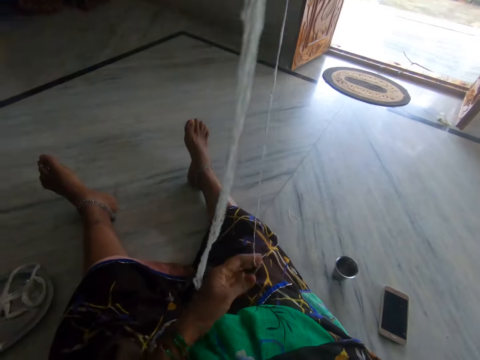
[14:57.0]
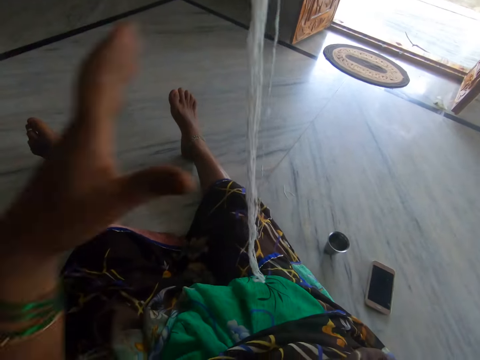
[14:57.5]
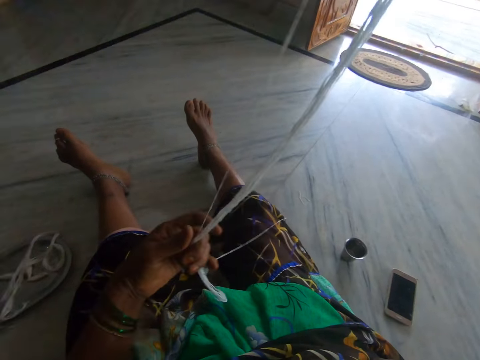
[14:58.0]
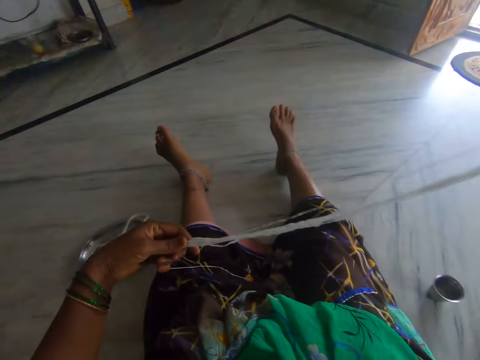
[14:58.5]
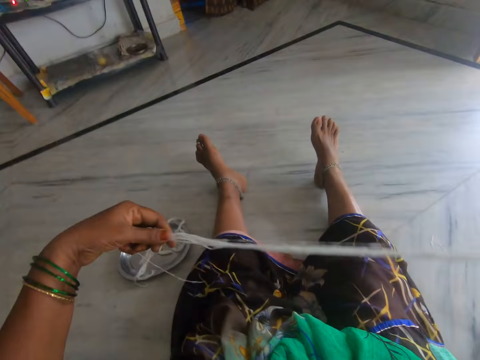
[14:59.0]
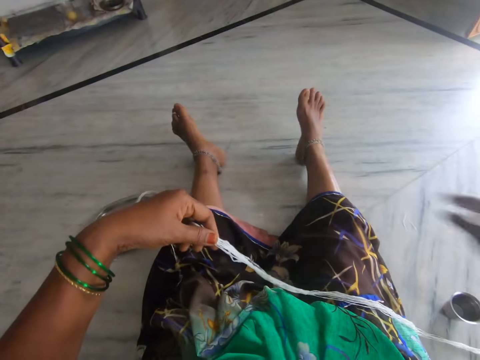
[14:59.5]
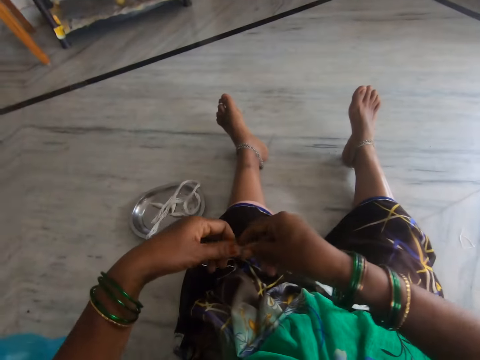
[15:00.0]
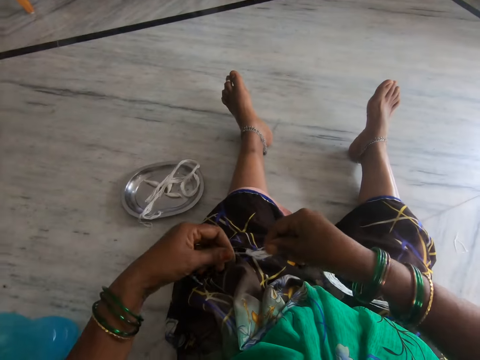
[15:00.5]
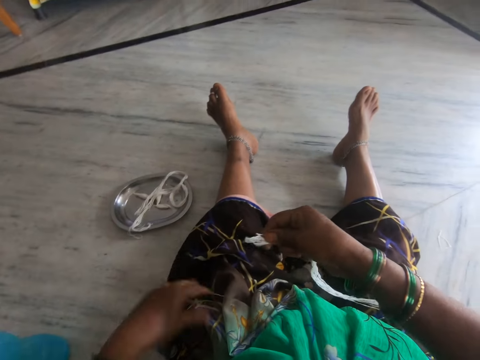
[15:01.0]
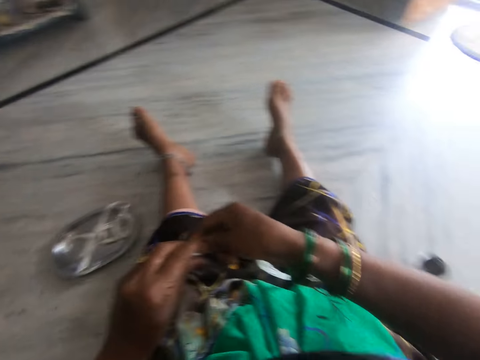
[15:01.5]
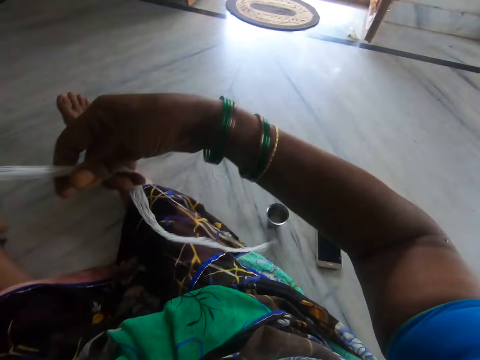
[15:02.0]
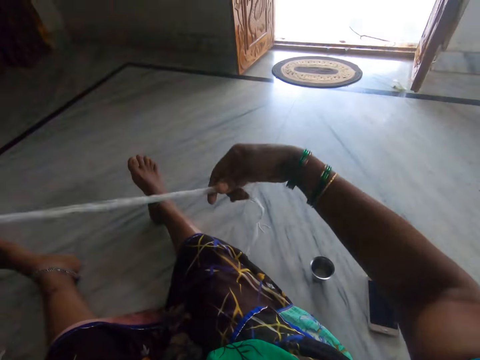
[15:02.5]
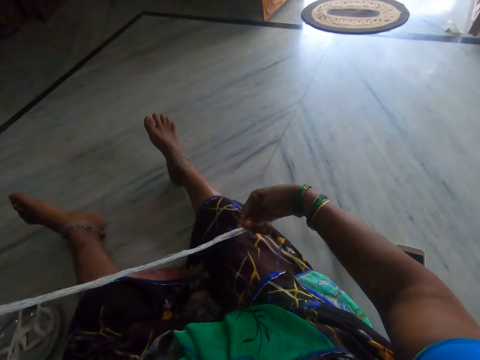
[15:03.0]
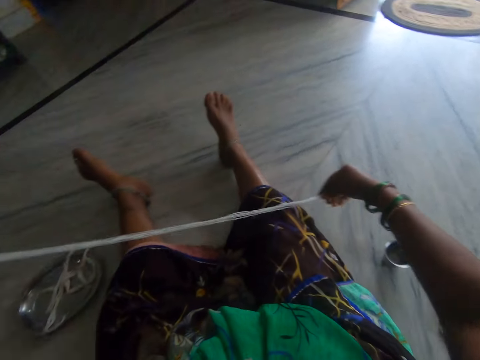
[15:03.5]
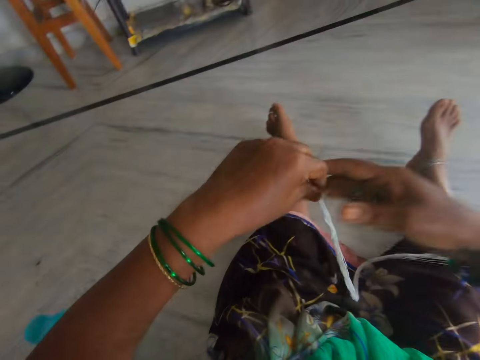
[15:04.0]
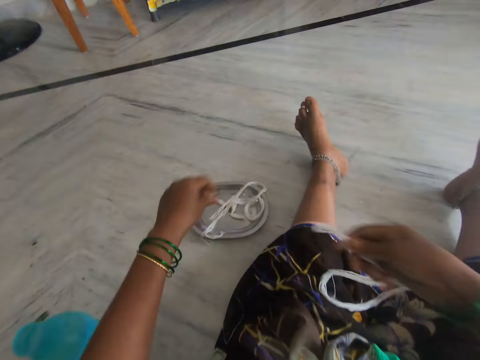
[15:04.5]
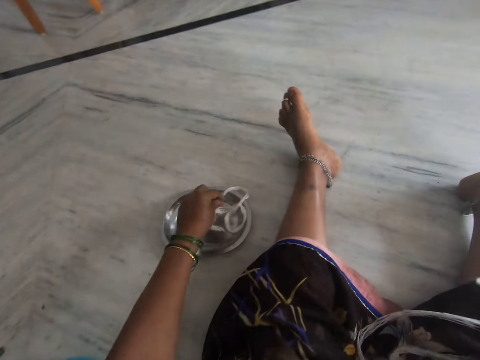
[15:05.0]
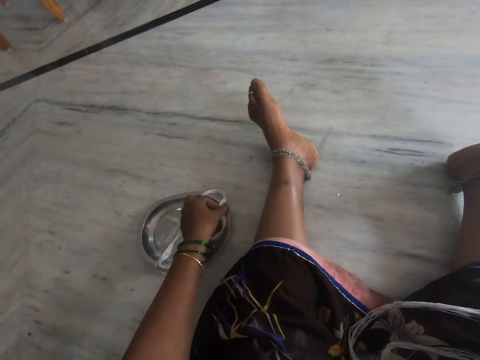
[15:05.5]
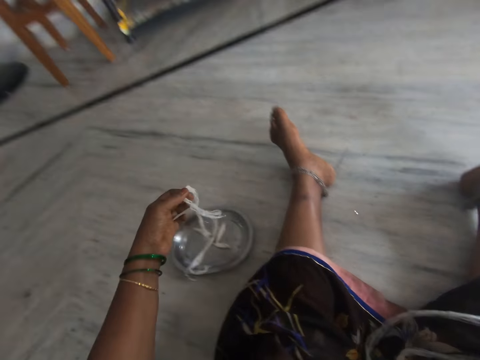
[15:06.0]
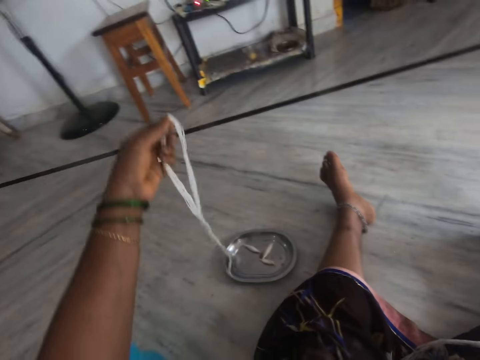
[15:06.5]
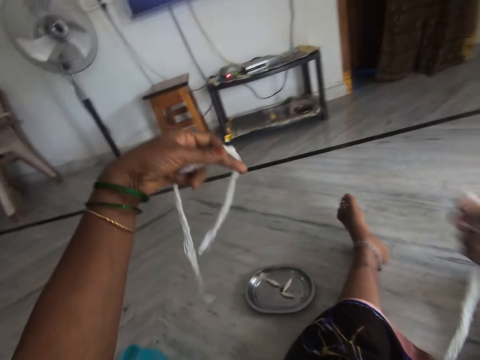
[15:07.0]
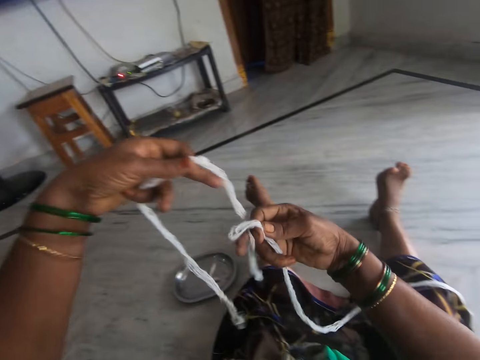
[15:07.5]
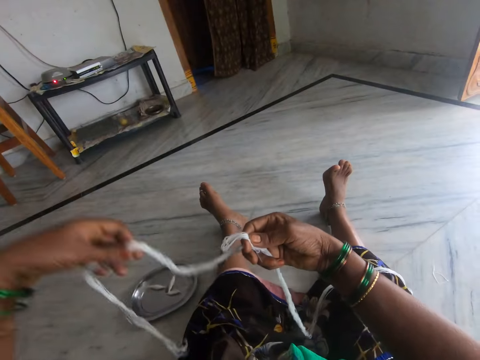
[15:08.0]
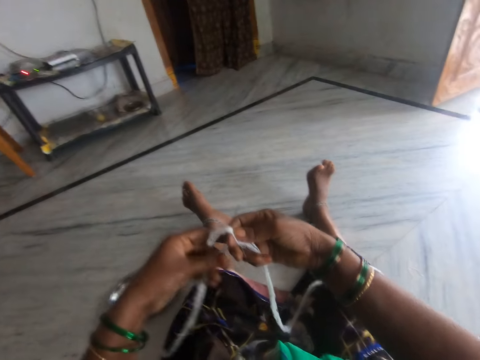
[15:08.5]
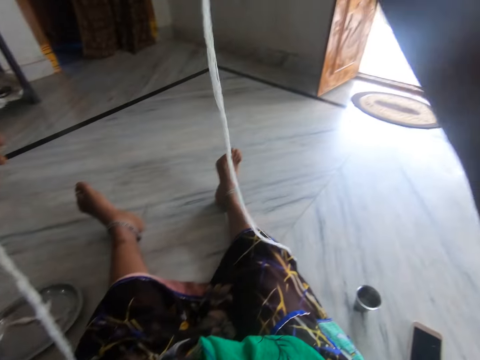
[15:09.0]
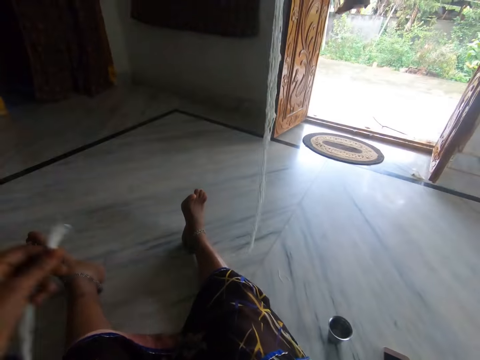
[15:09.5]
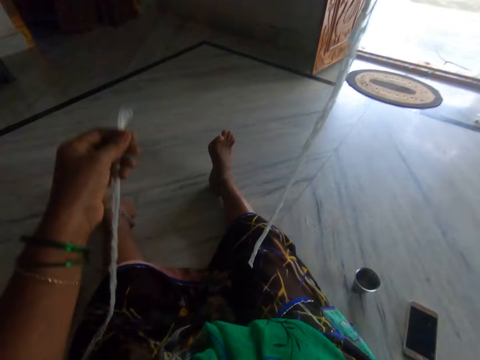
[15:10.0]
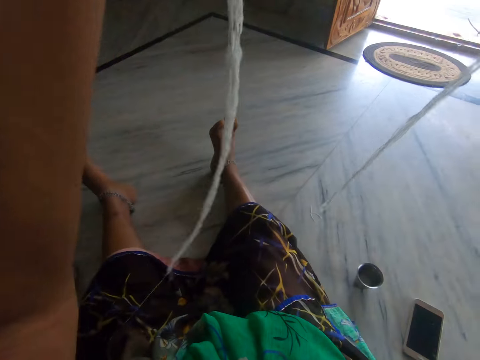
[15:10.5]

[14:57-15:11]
The camera wearer puts the thread on the lap. They hold the thread. They lift the thread. They hold the thread. They pick up a long cotton wool from a tray beside her. They hold the thread. They lift the thread.

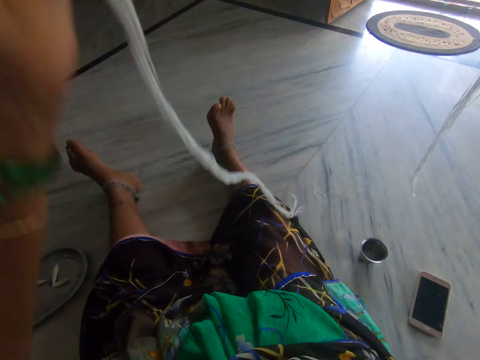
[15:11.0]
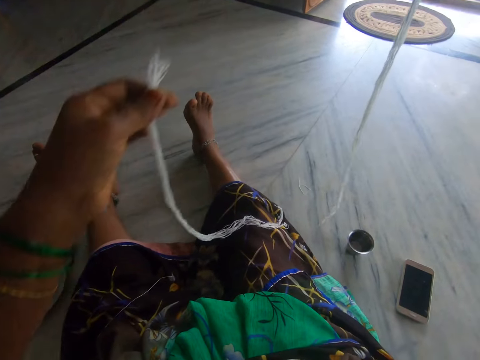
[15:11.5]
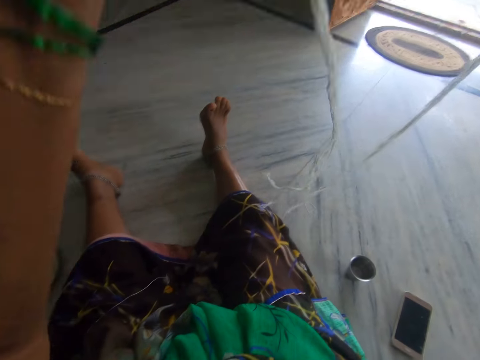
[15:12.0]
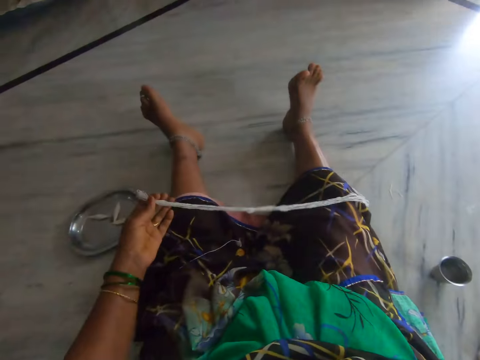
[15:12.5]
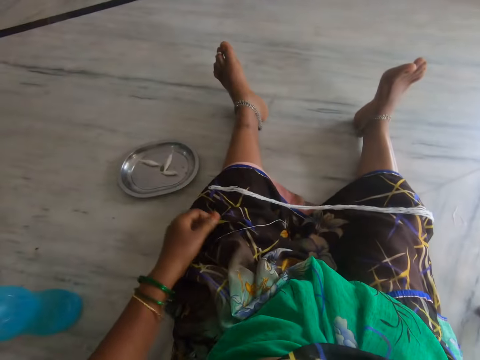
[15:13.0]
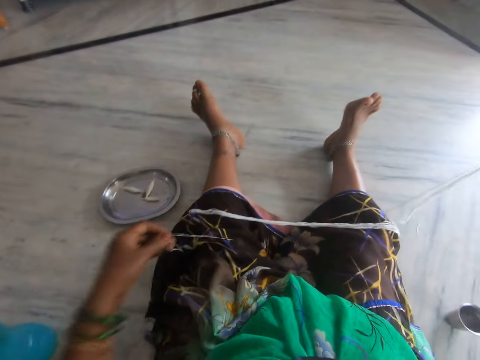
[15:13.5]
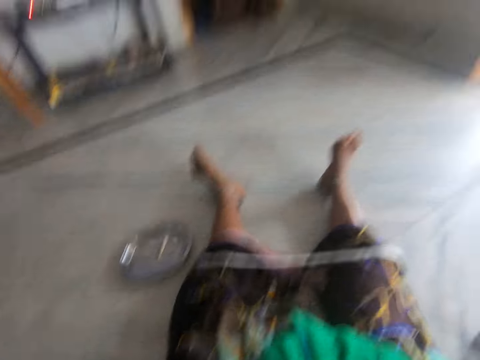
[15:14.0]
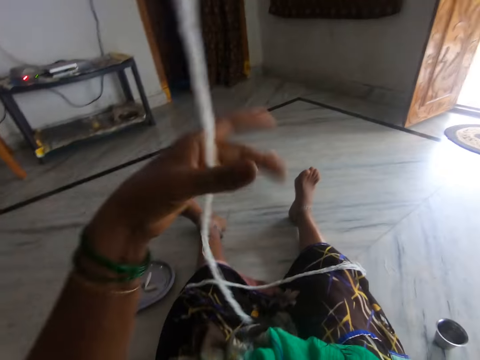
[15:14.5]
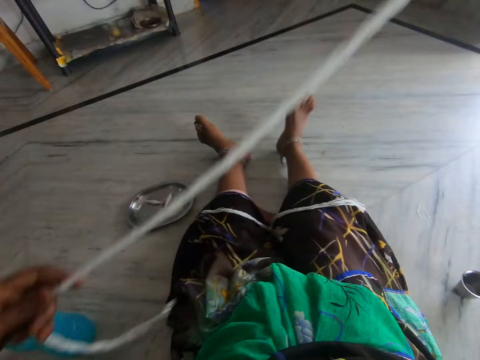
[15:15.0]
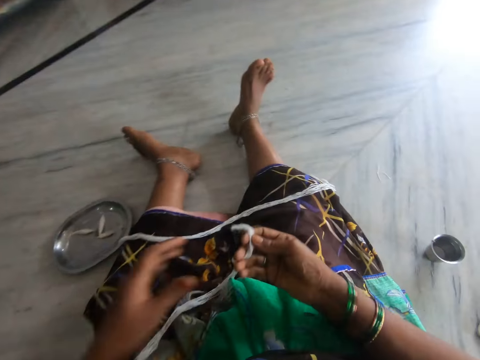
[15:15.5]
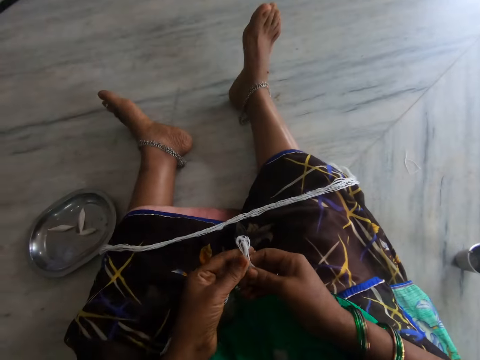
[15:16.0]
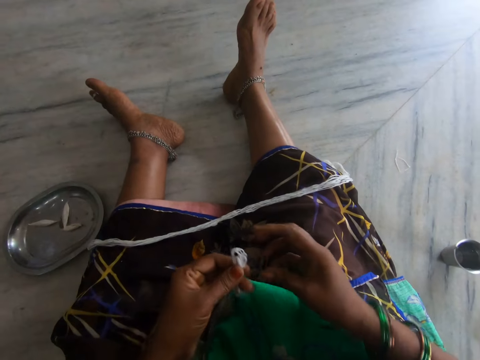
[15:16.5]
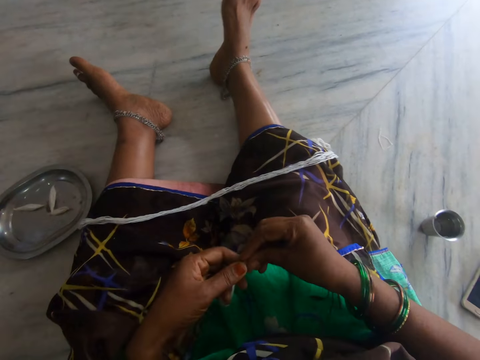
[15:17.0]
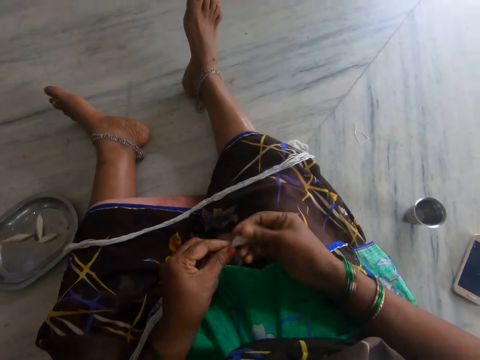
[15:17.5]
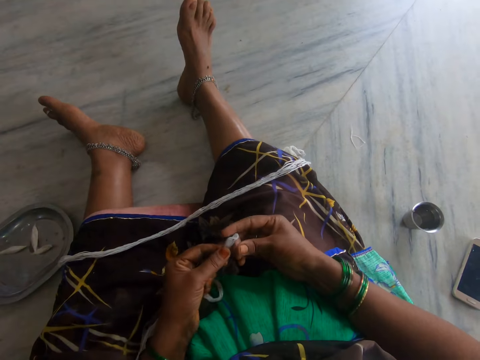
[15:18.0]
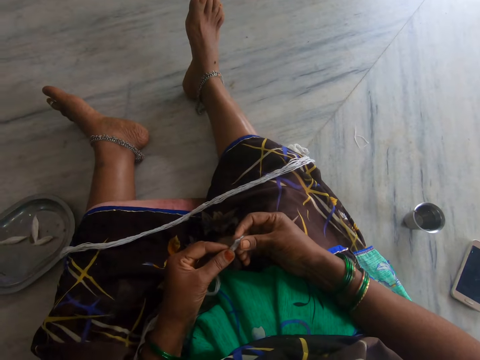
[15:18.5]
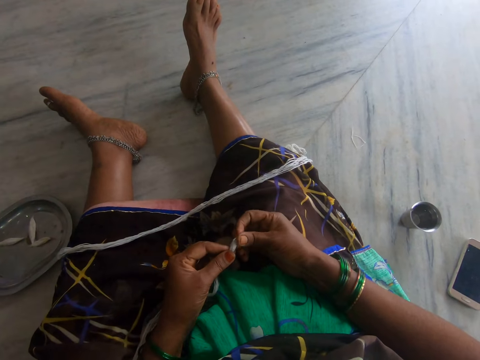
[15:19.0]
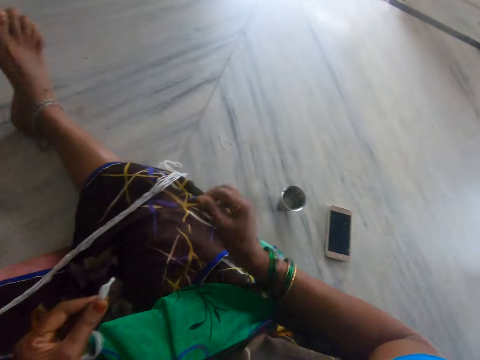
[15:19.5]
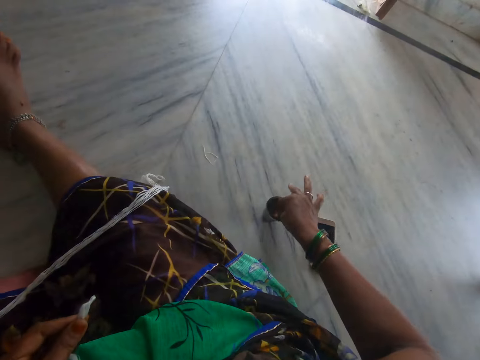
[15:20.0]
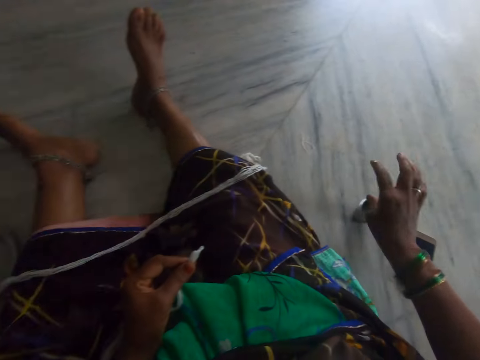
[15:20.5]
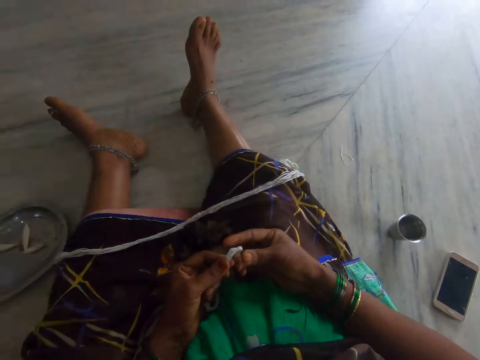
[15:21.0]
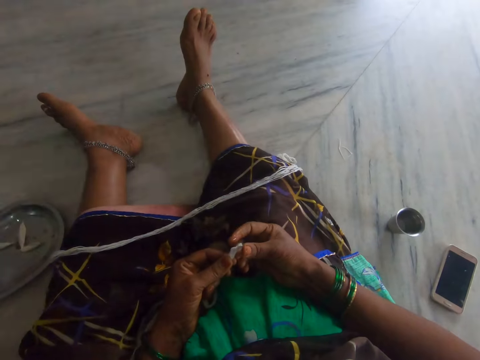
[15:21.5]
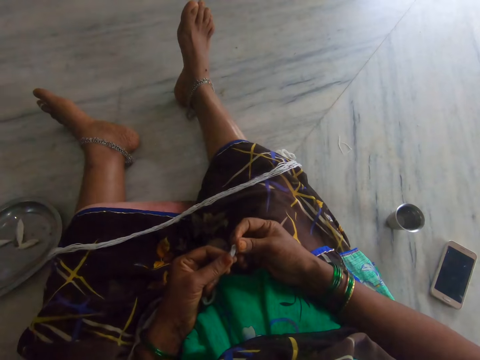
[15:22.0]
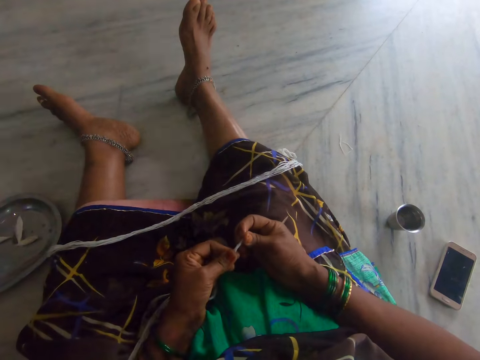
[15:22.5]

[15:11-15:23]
The camera wearer drops the cotton wool or thread on her lap. She picks up the piece of thread, throws the piece of thread on the floor. She holds the thread. She puts the thread on the lap. She holds the thread. She twists the cotton wool in her hand. She dips her right hand into a metal cup of oil. She holds the thread. She cuts the long cotton wool in her hand.
